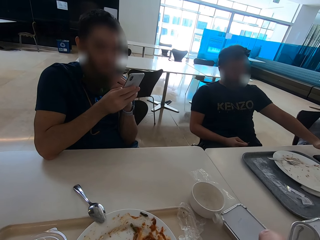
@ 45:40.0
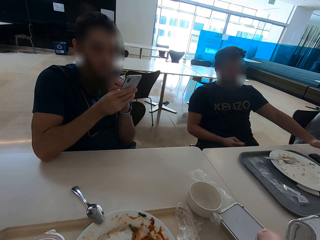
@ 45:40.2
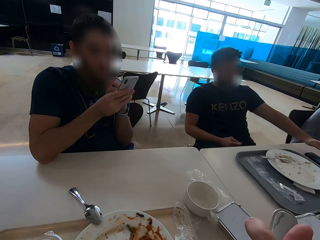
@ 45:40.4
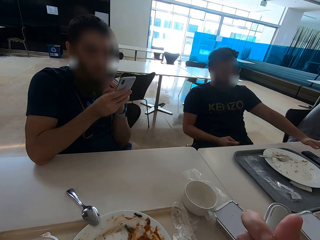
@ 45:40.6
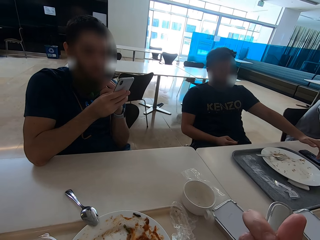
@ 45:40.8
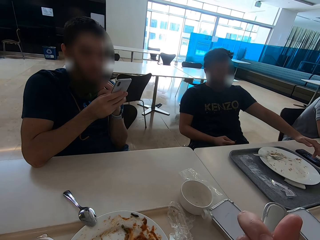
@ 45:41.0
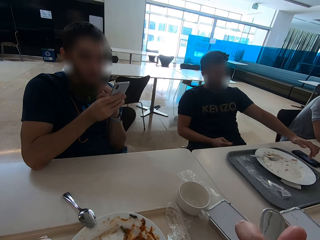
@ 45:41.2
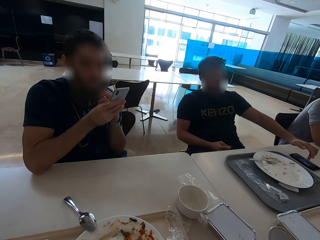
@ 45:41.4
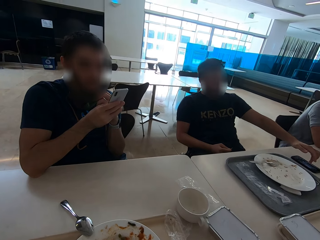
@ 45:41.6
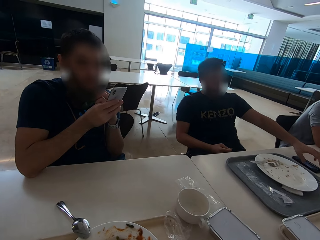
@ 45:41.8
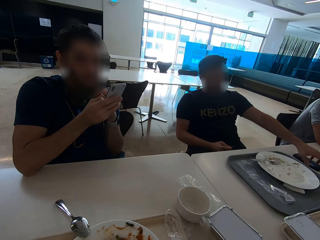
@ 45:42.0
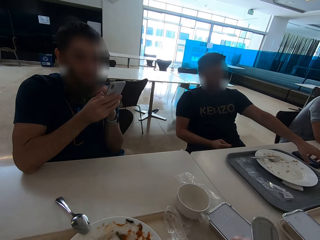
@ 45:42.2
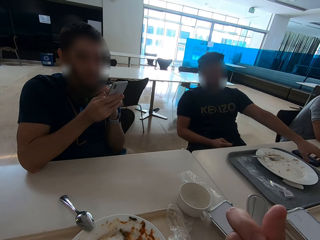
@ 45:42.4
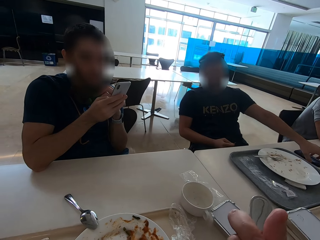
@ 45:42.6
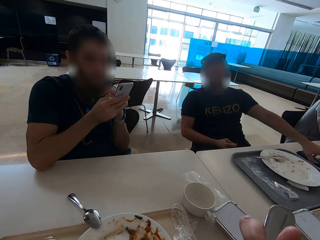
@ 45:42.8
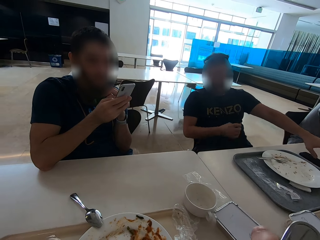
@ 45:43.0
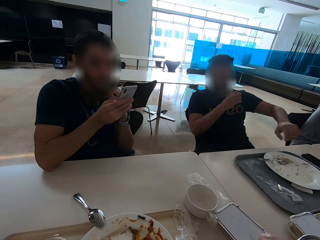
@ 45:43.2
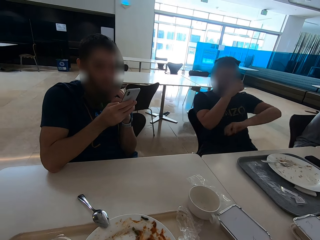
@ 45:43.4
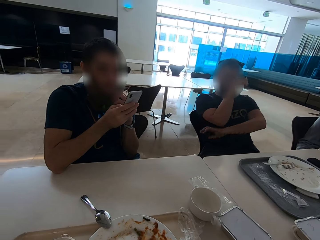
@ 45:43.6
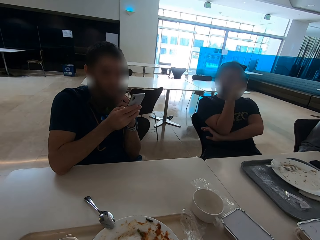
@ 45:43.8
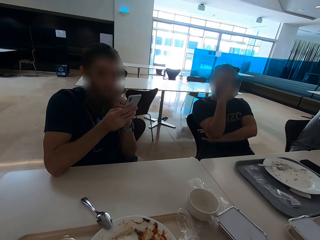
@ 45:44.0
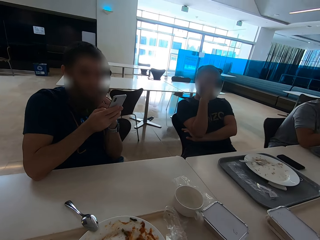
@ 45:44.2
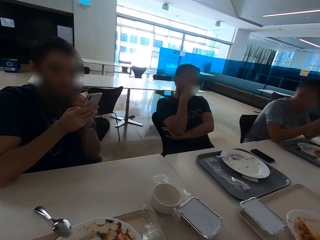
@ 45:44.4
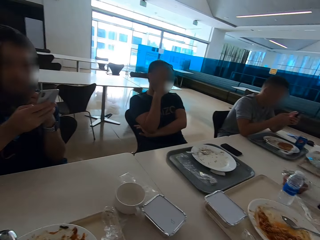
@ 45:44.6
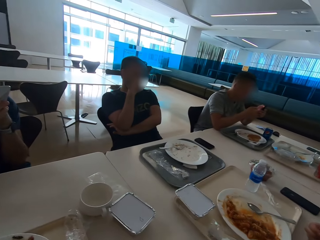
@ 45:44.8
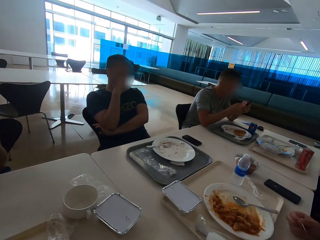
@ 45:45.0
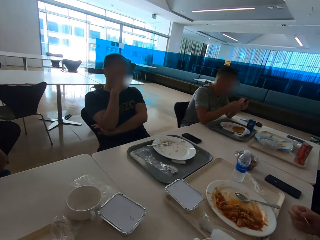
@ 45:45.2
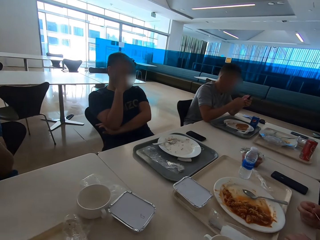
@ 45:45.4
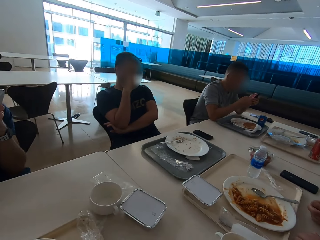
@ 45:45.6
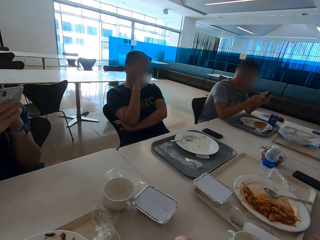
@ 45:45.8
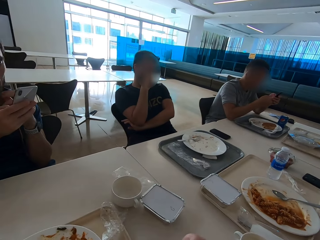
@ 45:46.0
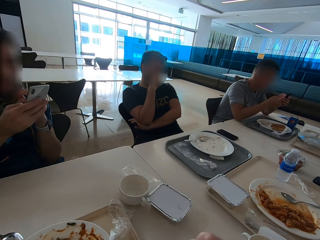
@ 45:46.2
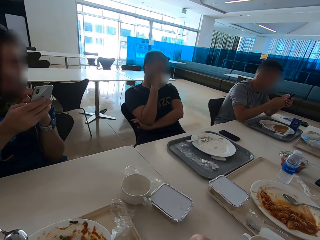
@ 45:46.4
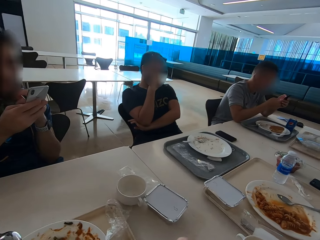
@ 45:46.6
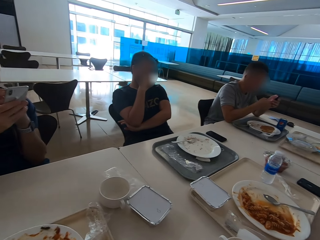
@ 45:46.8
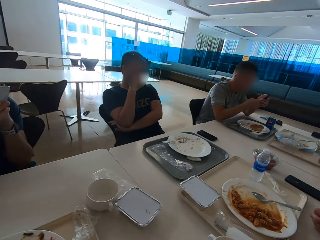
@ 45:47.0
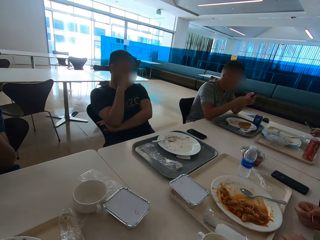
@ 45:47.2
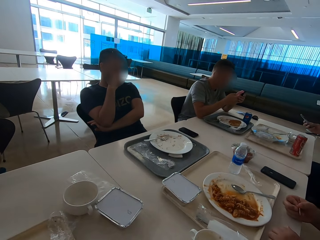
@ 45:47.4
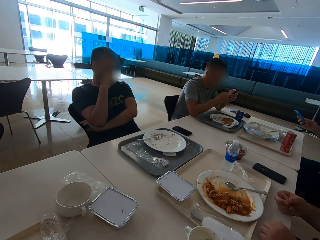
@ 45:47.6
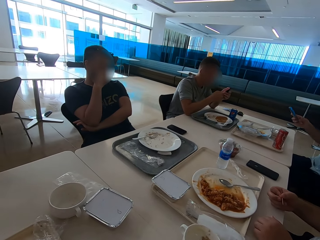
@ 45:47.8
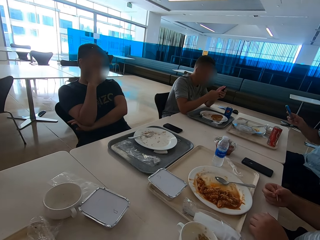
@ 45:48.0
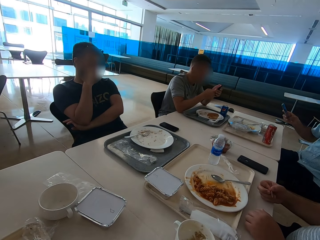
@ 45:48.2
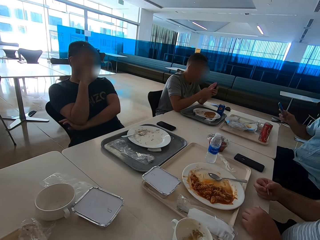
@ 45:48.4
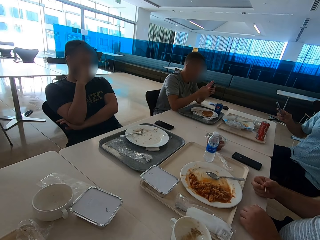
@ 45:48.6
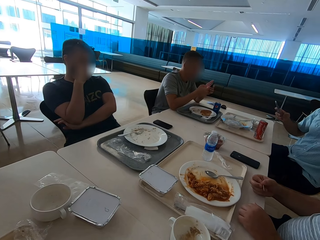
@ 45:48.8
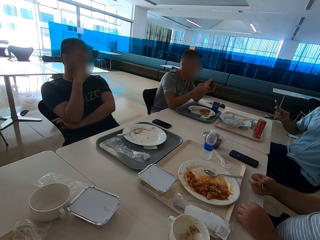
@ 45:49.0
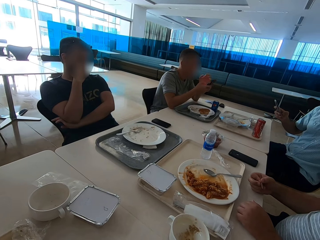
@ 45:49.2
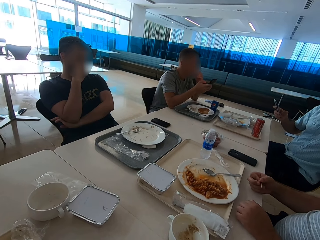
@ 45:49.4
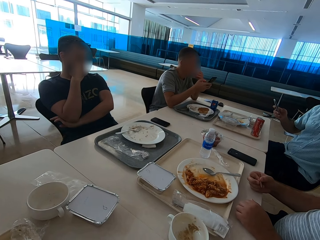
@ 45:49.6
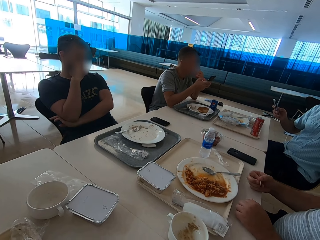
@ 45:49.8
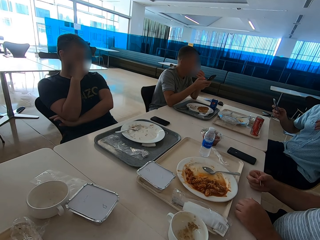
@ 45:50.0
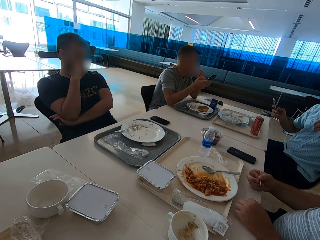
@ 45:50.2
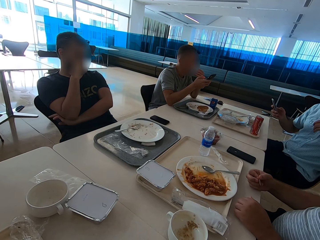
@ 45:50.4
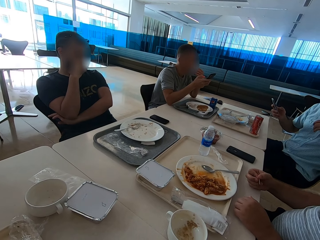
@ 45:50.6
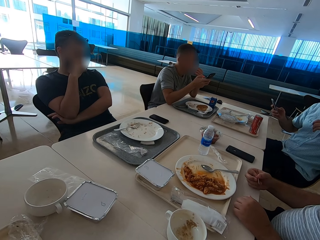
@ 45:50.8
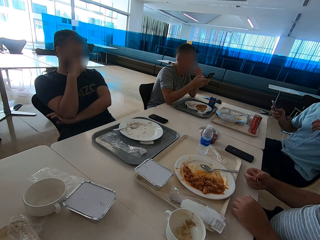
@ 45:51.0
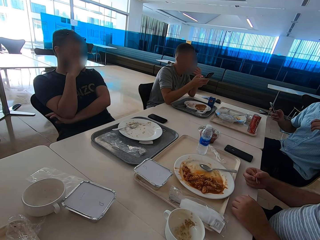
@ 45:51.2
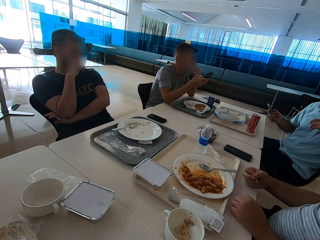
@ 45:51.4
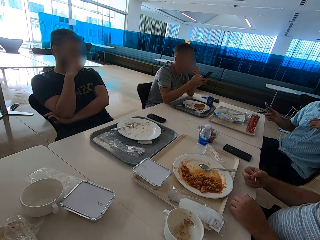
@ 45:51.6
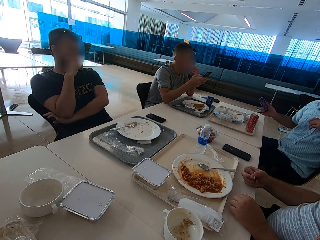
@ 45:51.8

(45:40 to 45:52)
A person puts hands akimbo. The camera wearer looks around the table. A man puts a hand on the stomach. Another man picks up a phone. Another person uses the phone.

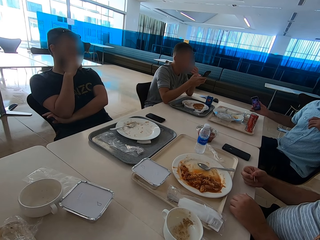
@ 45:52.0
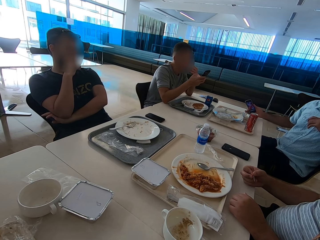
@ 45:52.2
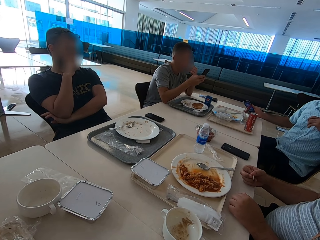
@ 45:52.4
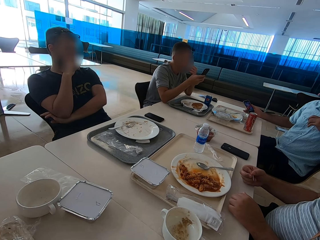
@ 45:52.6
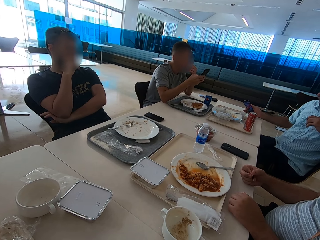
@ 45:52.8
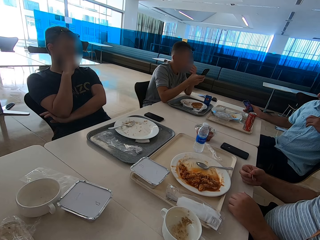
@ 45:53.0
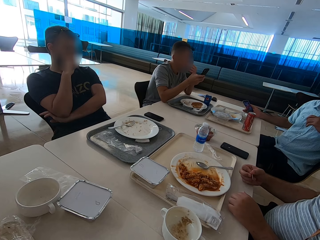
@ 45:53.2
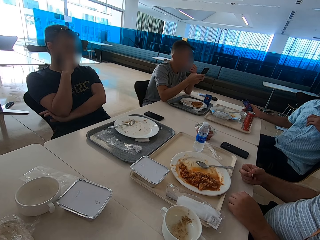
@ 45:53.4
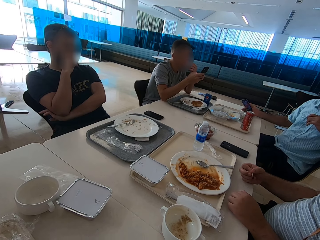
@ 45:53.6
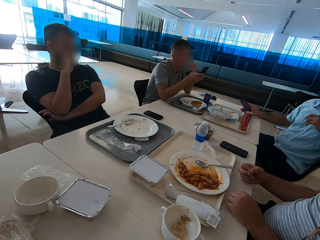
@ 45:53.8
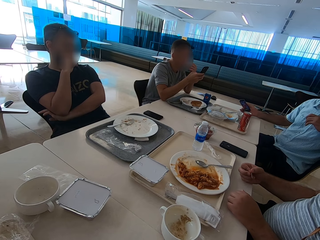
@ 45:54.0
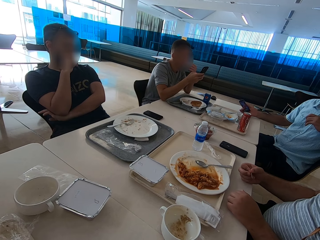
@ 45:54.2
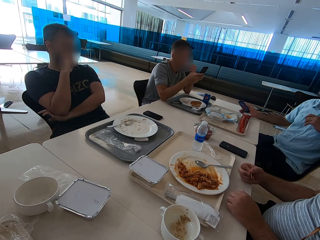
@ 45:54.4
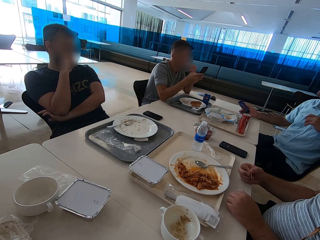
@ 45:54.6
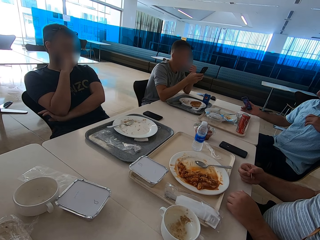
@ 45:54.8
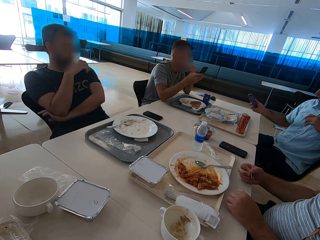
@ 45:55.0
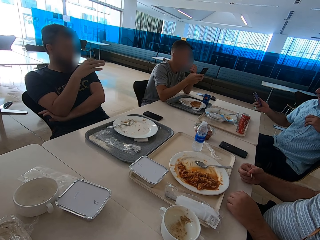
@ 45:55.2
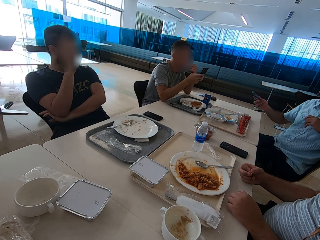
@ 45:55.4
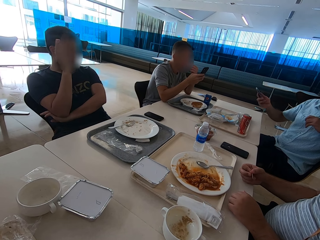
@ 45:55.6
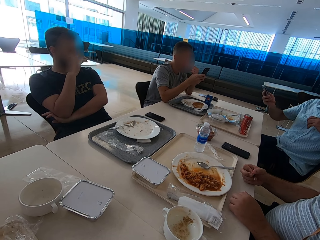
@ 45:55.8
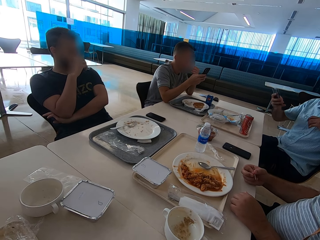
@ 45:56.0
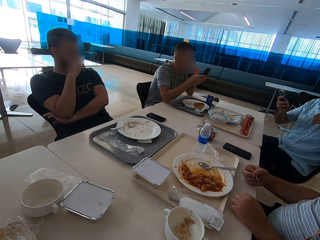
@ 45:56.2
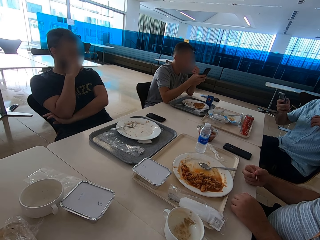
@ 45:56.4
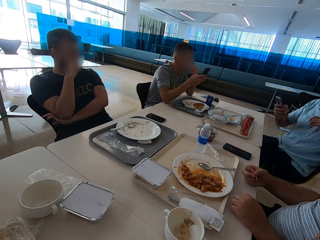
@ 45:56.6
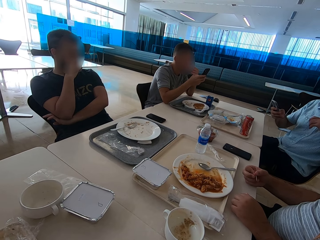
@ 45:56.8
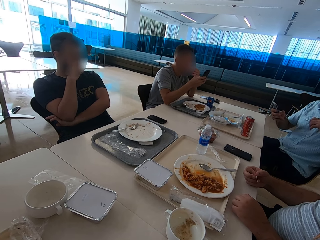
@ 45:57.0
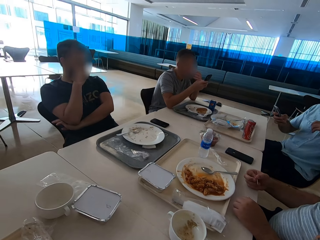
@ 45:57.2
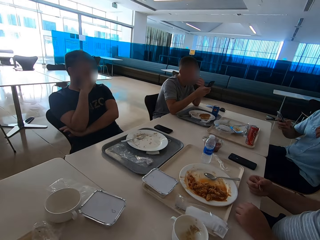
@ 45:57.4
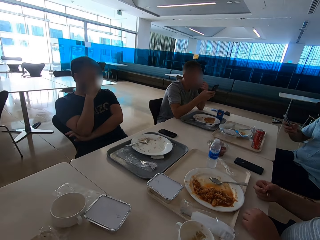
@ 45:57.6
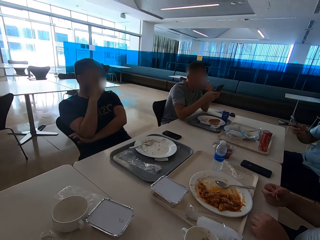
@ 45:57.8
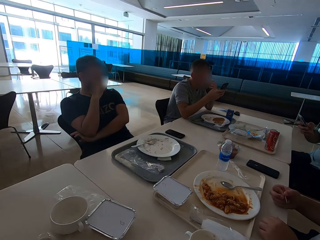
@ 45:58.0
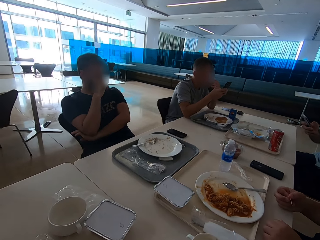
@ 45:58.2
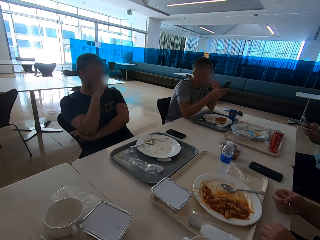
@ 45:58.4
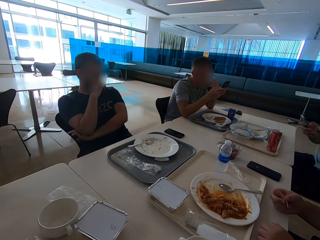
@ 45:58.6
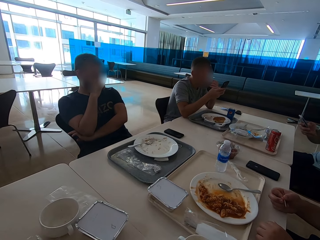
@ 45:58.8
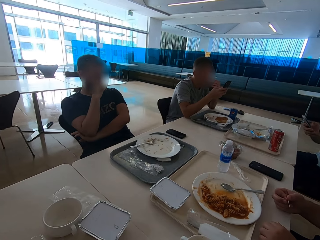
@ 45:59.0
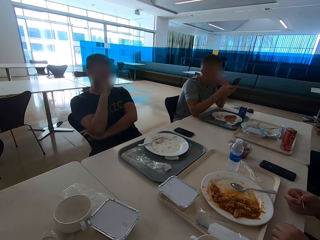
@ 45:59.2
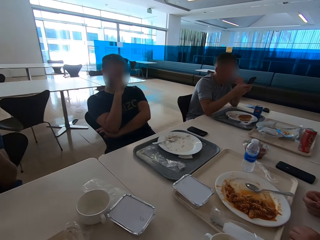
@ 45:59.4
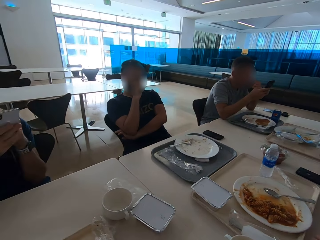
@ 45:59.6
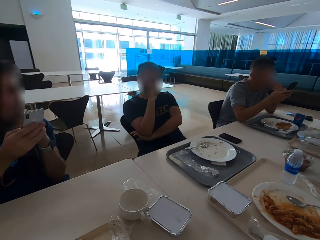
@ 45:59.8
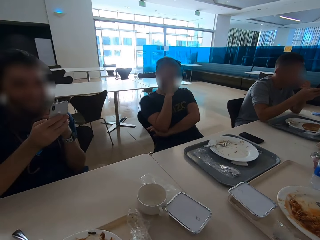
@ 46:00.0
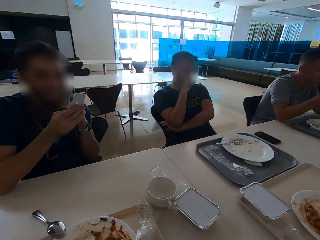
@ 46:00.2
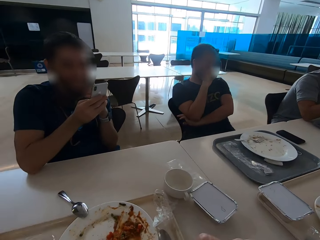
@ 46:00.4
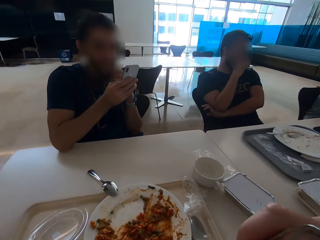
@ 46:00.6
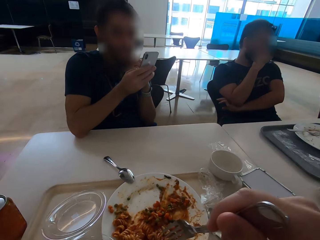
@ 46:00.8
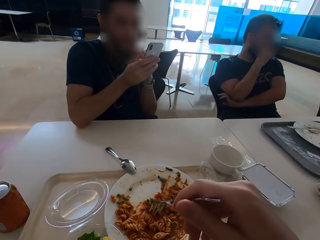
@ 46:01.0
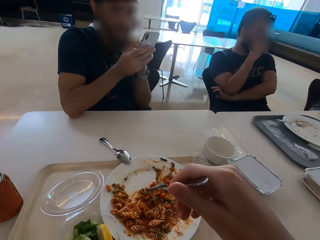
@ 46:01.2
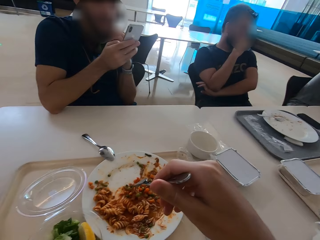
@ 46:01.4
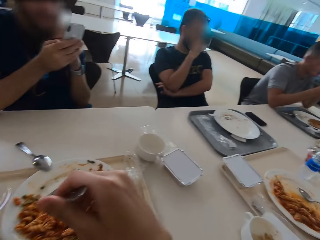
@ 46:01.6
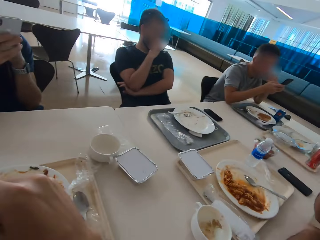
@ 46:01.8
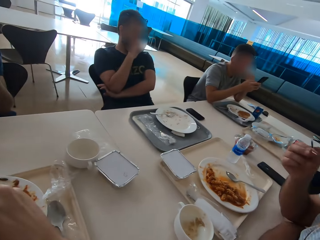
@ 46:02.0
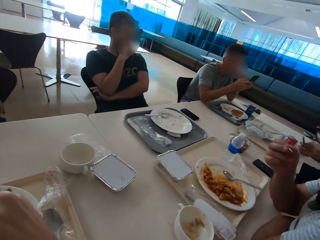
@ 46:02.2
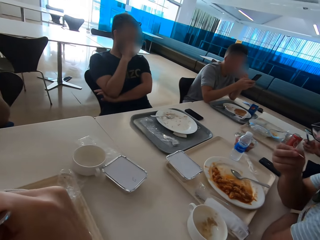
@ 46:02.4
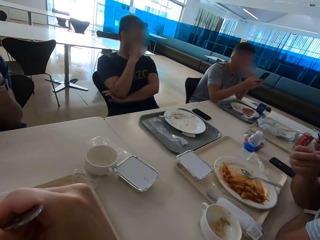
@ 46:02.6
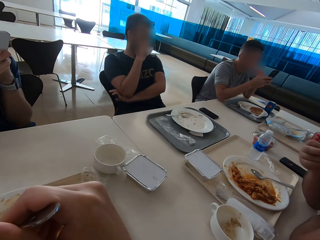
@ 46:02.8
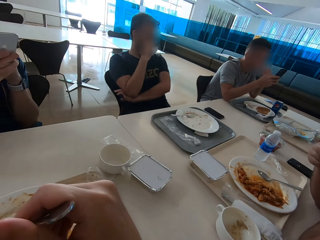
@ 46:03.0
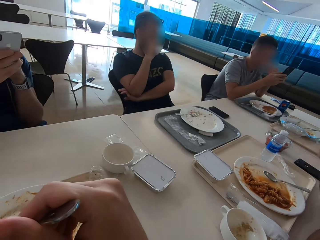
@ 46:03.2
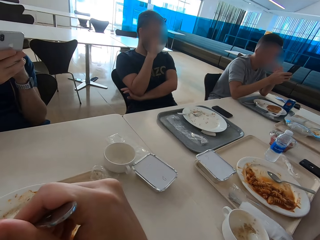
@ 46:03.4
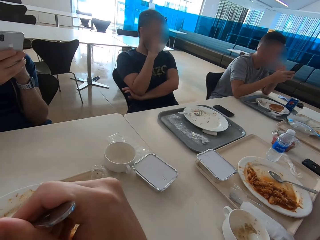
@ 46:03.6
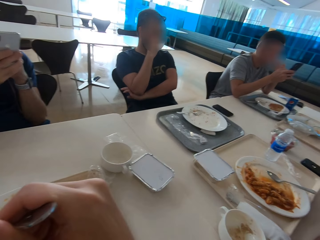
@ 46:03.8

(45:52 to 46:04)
A man drags a tray on the table. Another man speaks with gestures. The first man operates the phone. The camera wearer looks around the table.
